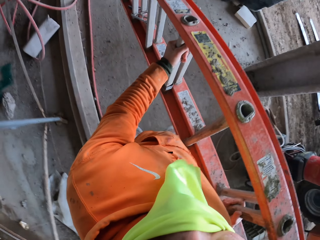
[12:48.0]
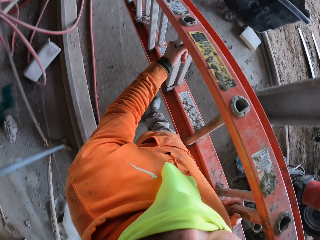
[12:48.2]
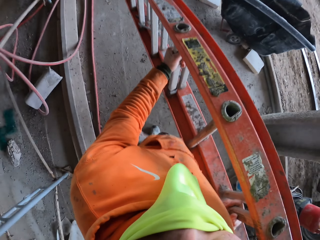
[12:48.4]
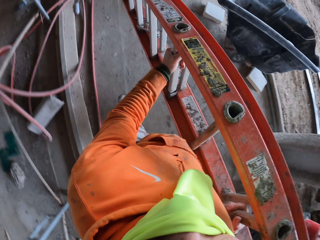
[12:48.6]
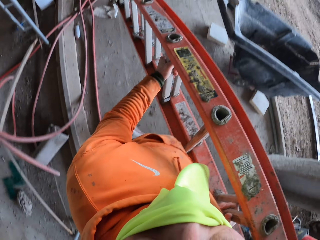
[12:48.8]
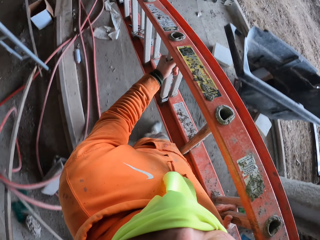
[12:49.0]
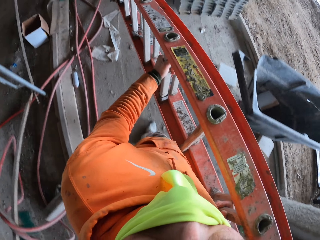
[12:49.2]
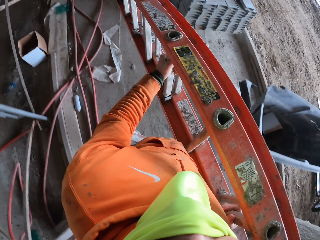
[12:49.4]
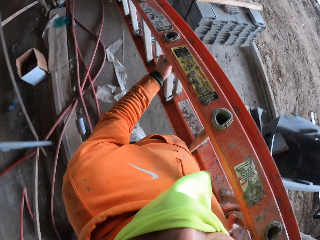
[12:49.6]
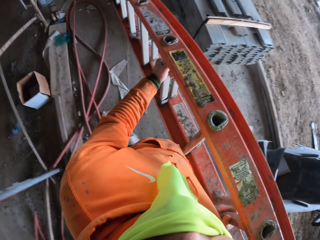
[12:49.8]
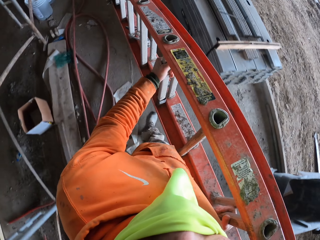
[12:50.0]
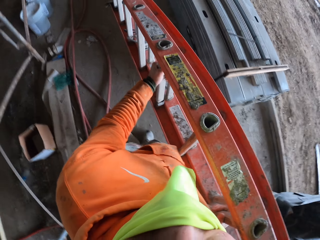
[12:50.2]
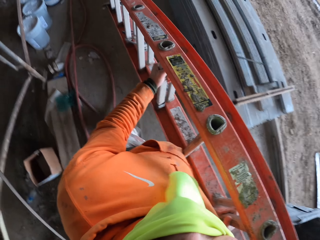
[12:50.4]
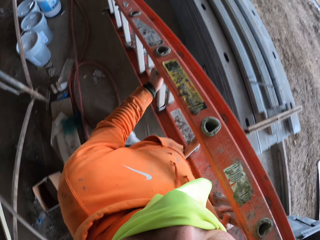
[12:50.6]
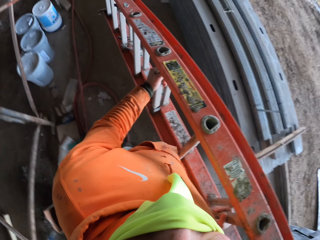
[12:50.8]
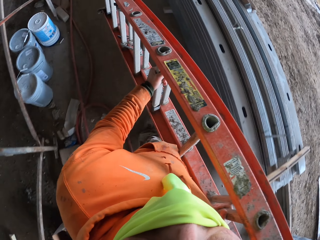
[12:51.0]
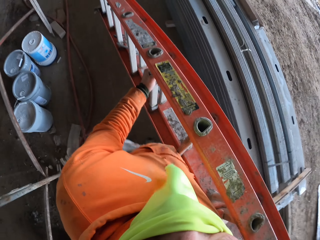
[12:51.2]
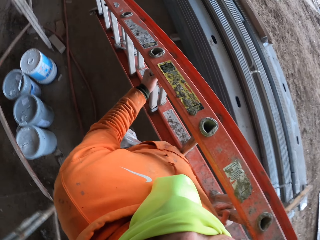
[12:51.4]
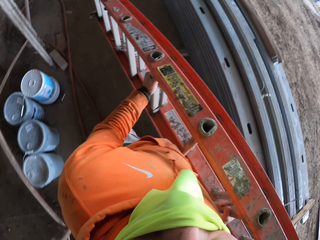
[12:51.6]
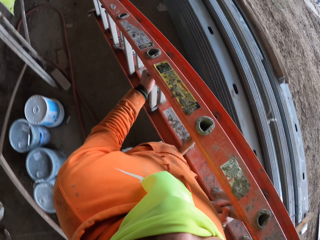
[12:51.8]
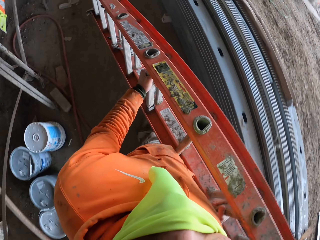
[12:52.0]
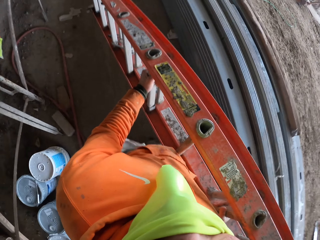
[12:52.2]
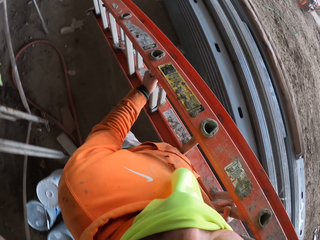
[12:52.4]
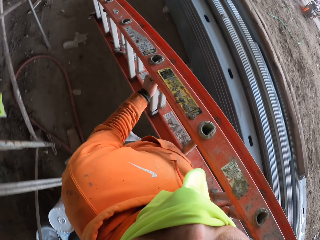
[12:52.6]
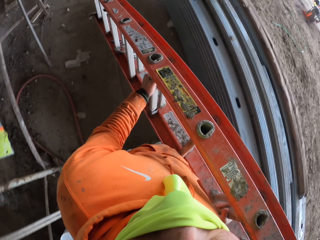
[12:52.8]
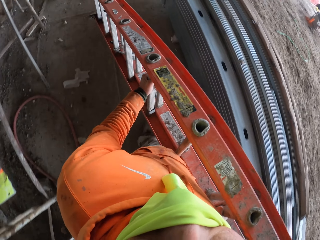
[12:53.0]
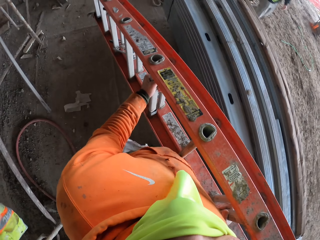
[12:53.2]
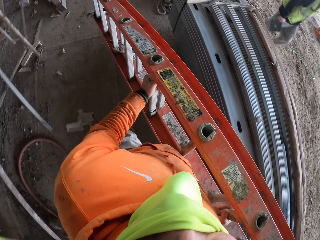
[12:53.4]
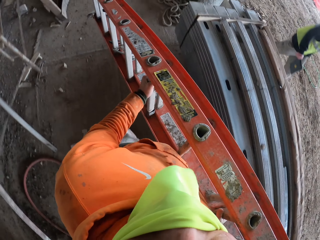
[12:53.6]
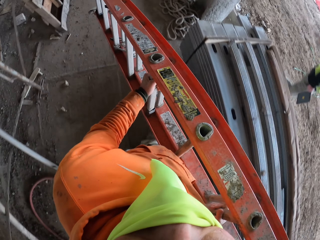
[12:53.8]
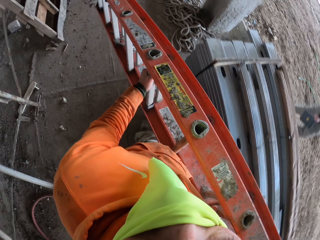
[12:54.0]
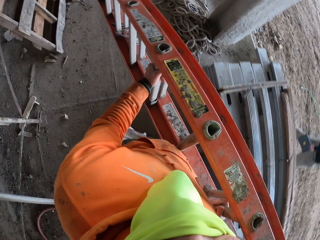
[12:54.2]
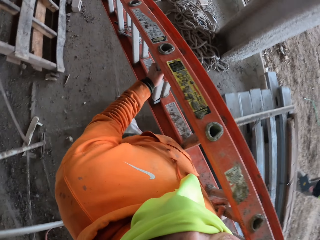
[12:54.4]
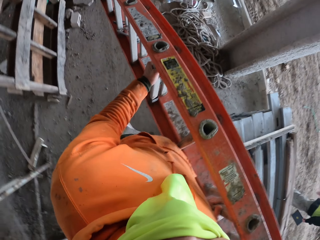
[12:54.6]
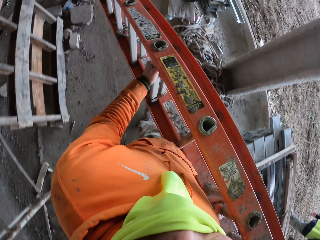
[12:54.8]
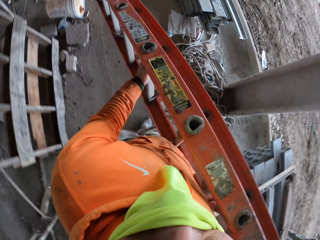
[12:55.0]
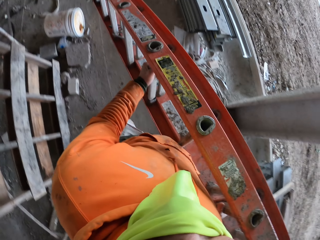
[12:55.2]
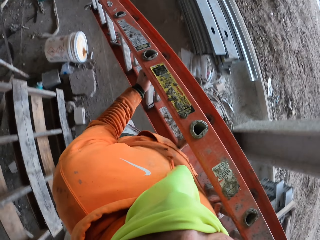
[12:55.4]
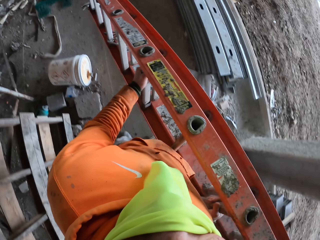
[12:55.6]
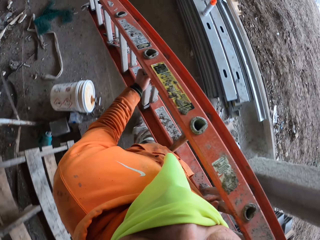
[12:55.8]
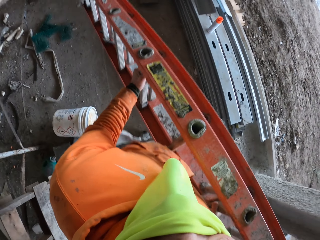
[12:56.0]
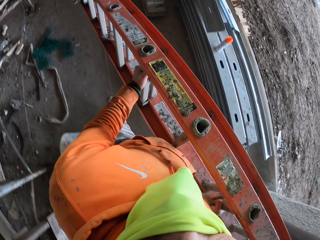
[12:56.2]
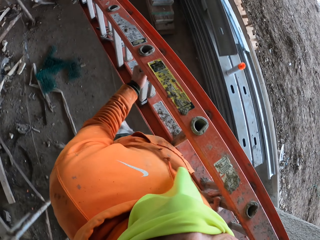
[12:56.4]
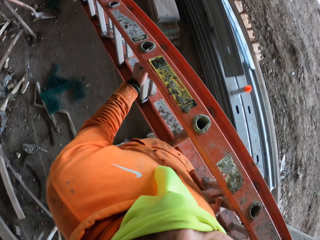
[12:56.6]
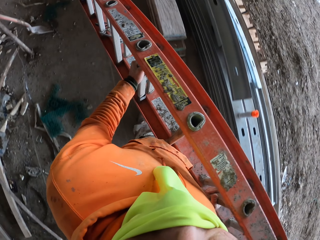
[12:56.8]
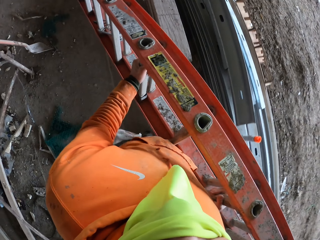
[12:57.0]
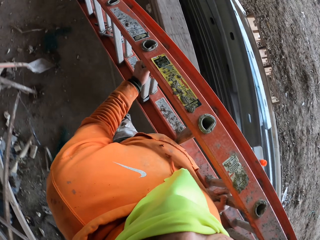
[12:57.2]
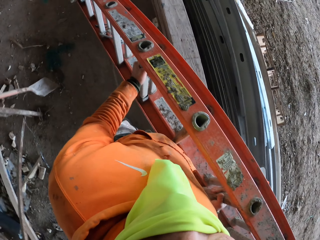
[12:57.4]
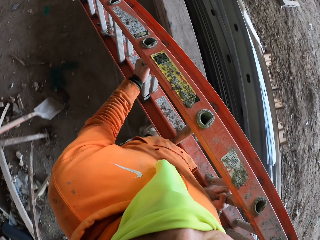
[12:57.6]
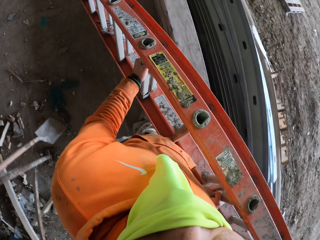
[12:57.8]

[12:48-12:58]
A person walks at the construction site and carries something.

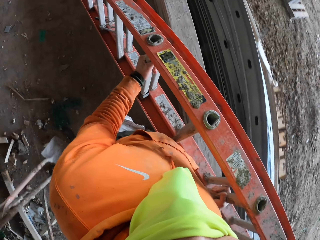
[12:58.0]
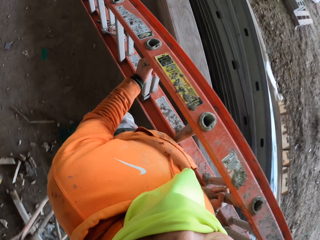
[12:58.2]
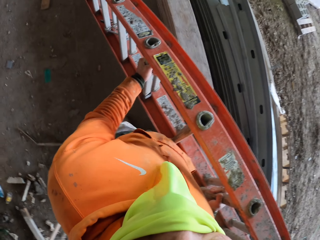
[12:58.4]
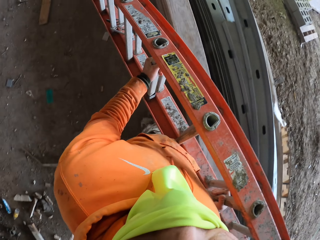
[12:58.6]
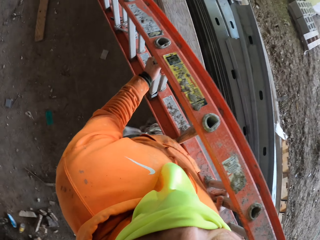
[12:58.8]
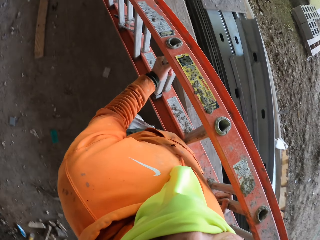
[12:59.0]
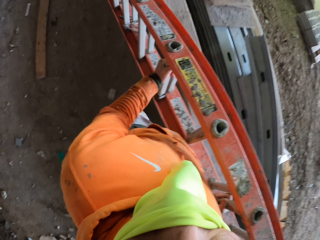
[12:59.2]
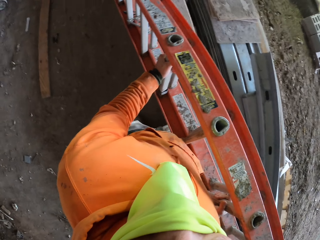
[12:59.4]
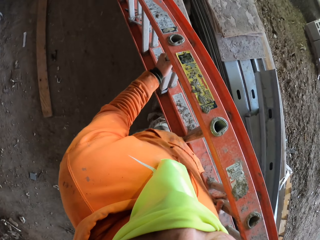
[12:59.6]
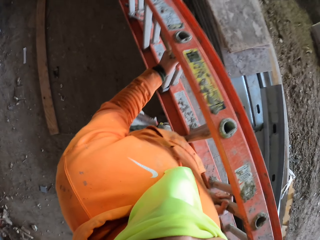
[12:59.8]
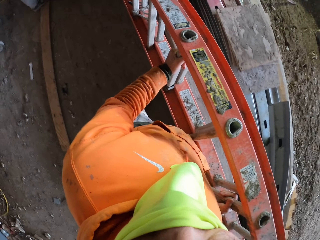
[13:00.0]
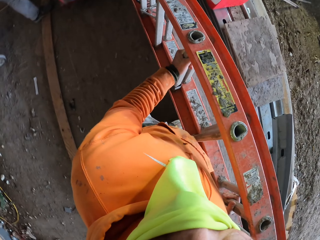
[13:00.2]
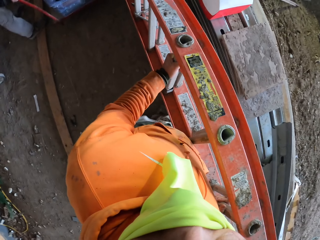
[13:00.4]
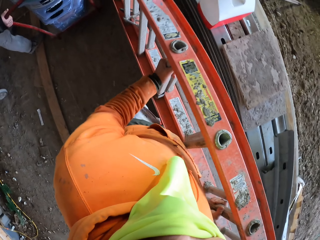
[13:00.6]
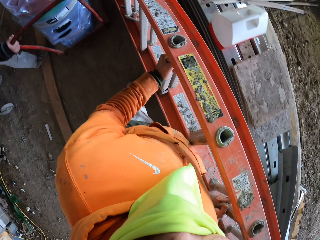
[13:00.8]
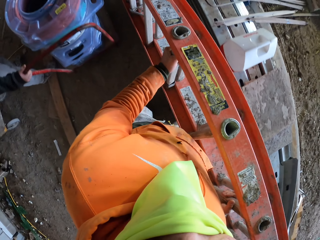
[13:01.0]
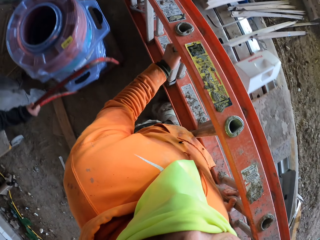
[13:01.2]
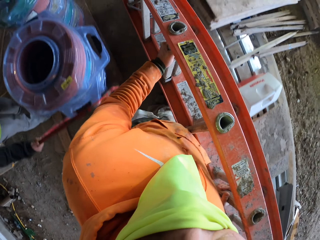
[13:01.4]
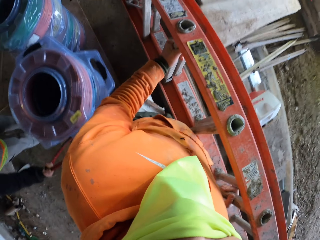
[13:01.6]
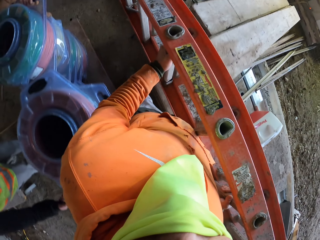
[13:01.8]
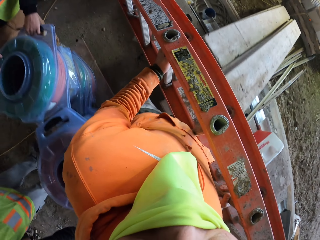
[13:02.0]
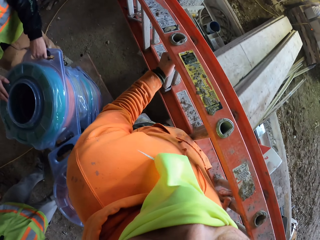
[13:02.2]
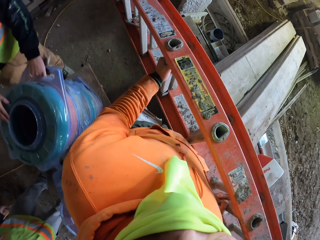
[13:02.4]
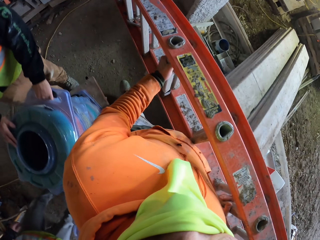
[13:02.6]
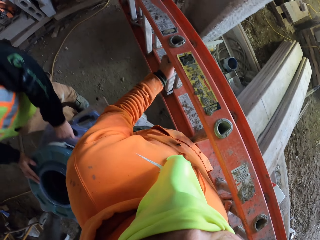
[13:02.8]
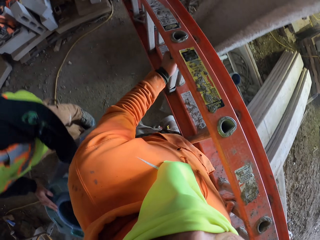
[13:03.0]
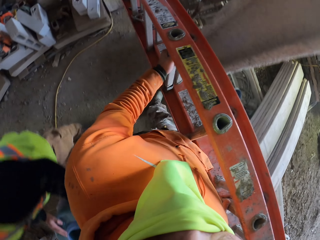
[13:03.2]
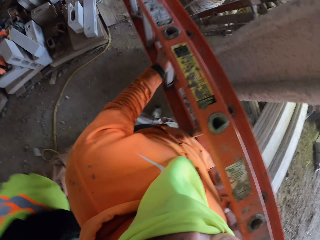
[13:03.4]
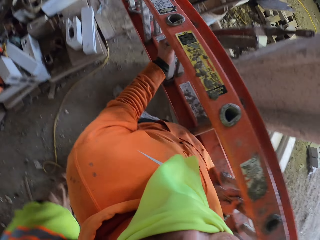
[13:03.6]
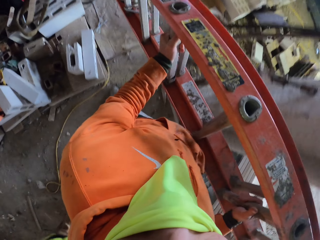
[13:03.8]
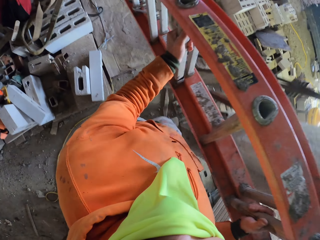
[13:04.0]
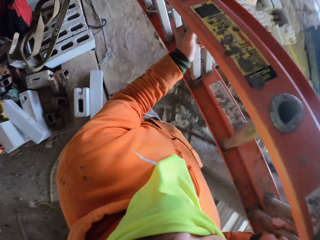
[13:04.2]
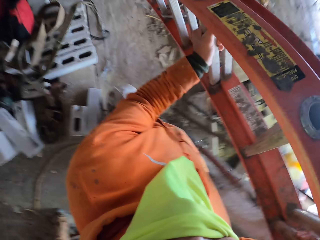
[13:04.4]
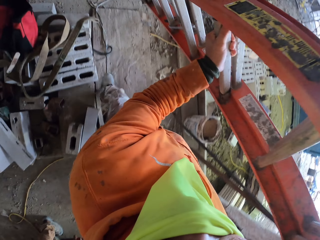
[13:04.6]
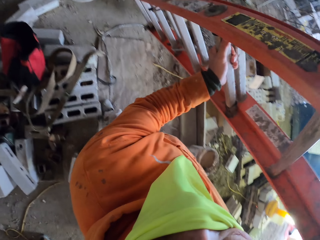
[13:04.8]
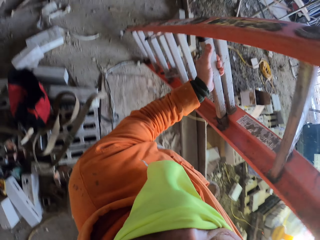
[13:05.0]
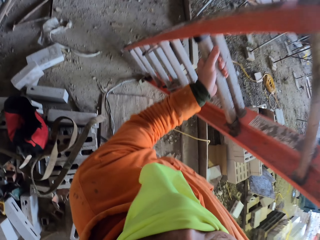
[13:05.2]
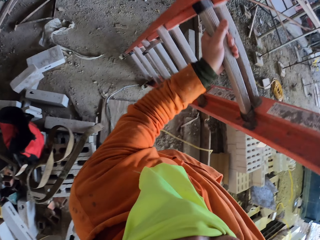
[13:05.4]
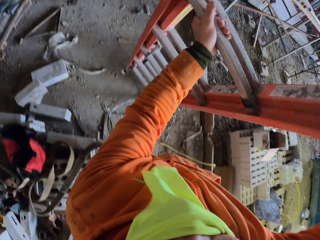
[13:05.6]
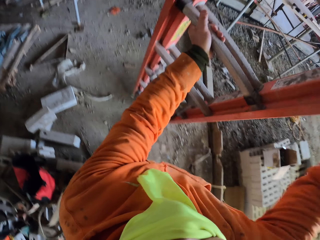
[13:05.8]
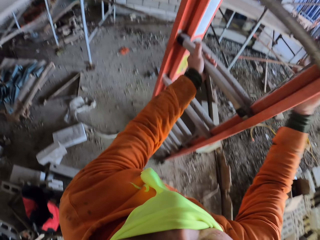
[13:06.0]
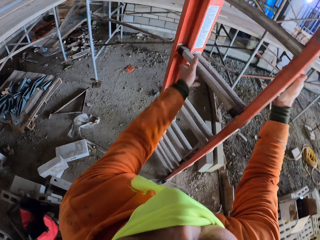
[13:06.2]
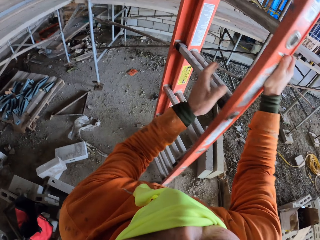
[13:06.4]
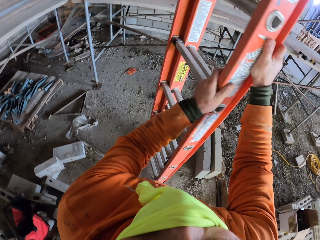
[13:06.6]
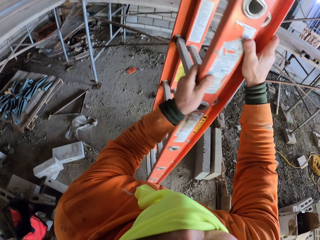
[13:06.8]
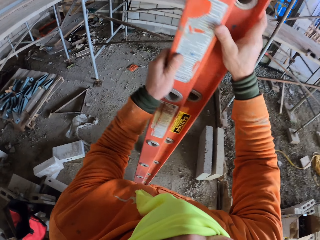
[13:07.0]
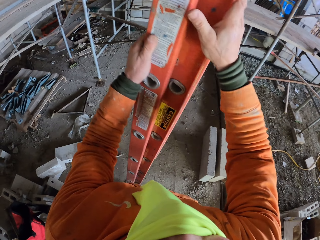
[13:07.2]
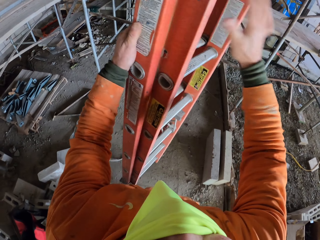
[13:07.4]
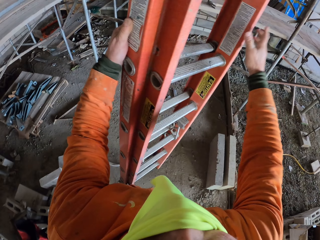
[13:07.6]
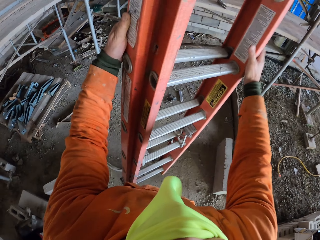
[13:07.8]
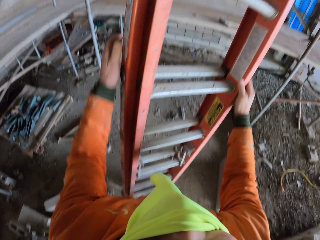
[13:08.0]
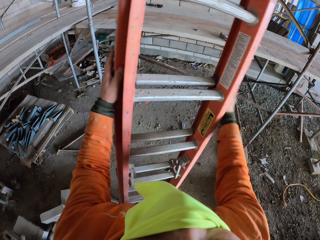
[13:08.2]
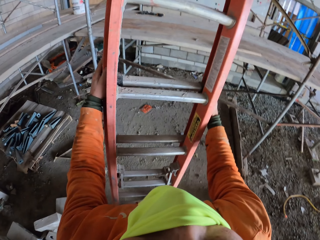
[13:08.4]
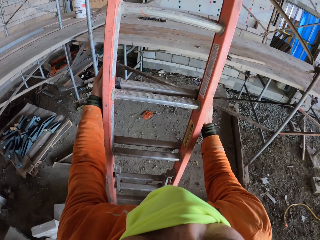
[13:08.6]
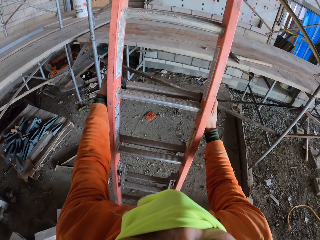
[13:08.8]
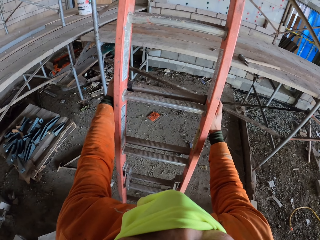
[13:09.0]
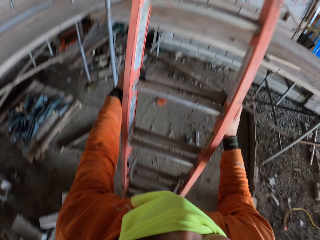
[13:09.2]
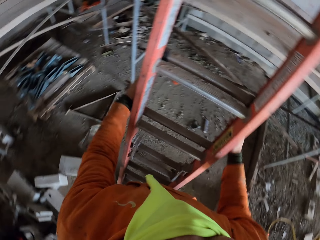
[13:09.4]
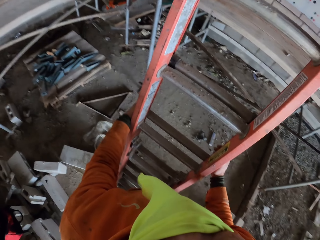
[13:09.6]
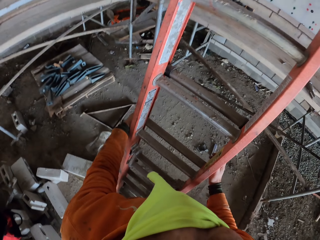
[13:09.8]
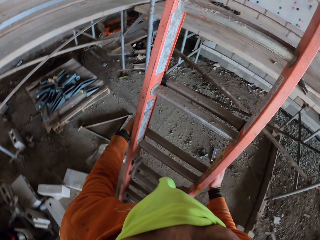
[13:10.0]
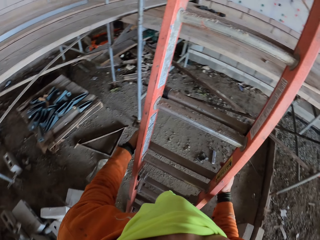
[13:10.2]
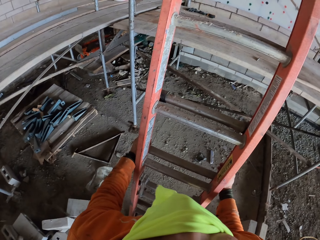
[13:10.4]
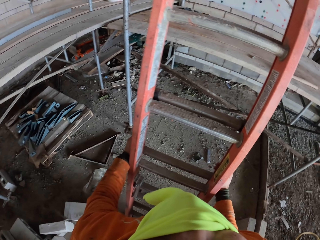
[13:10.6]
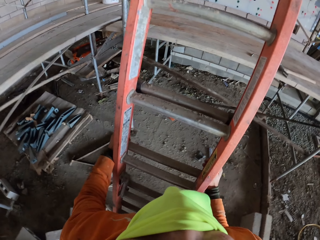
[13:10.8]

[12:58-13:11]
A person holds a trolley. Another person holds a hose pipe. The camera wearer places the ladder on the floor. They put the ladder against a scaffold. They turn the ladder.
